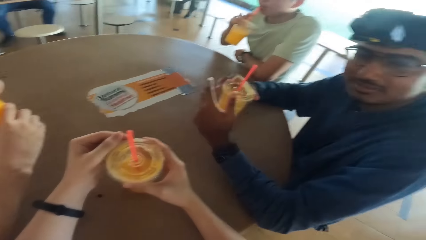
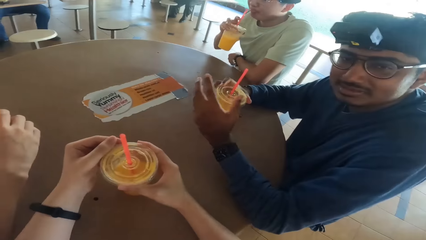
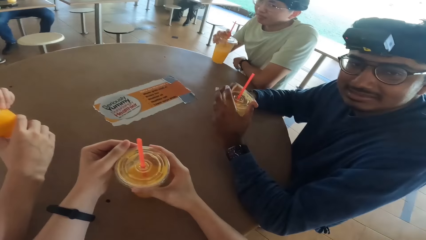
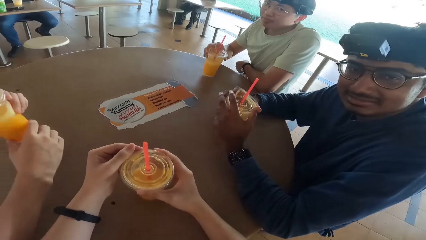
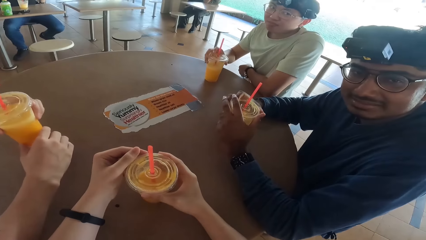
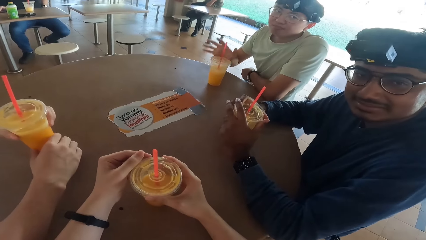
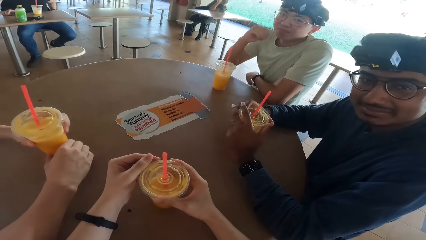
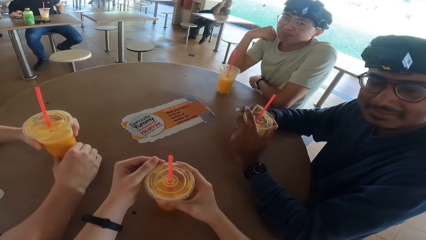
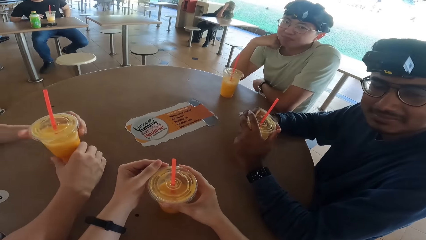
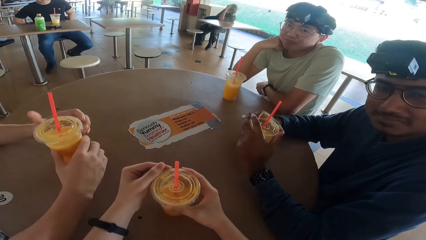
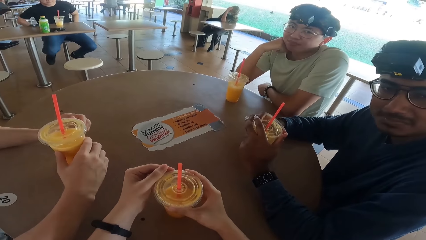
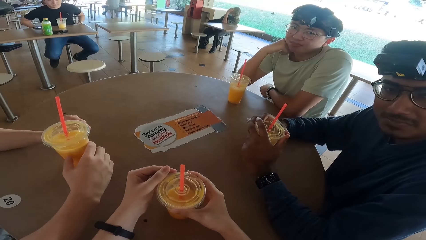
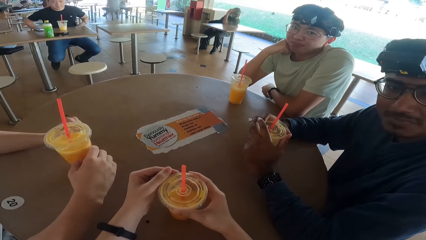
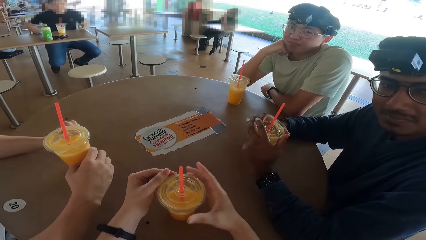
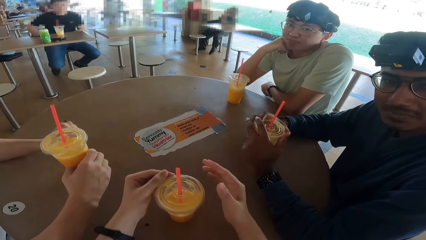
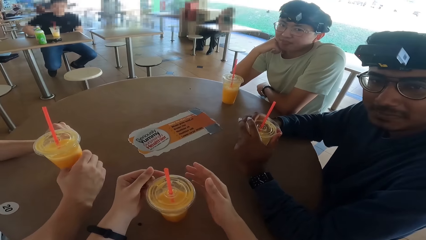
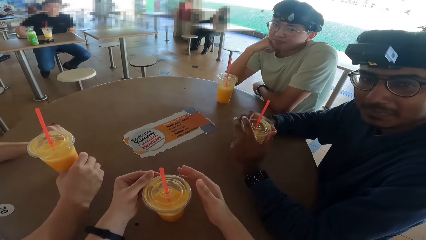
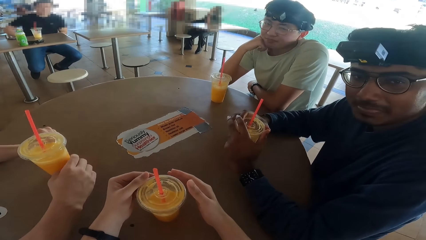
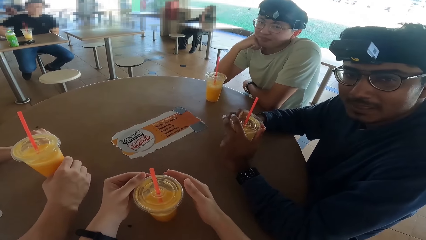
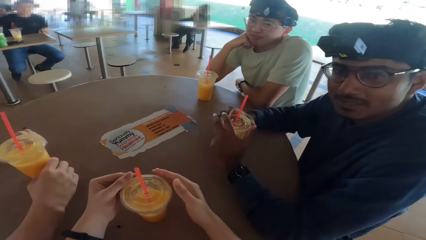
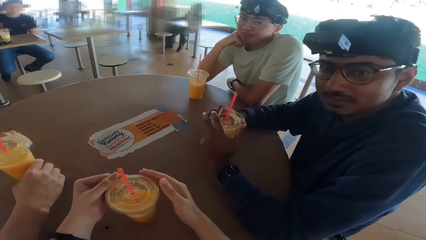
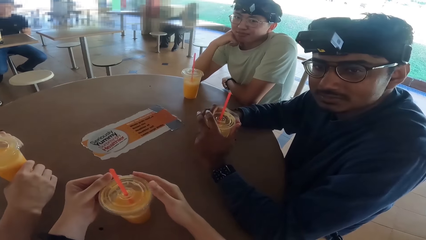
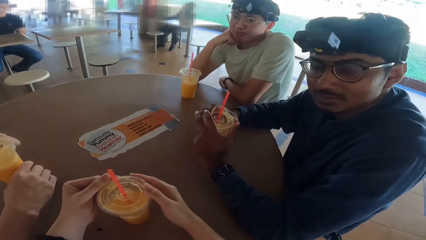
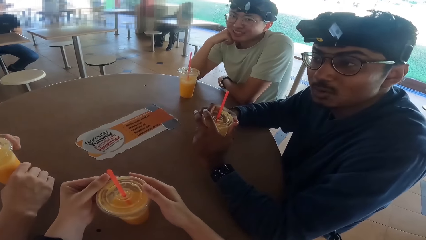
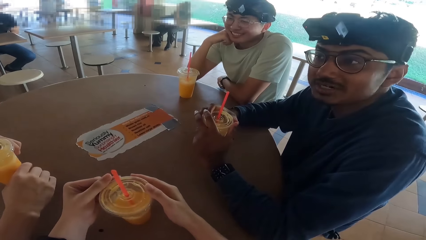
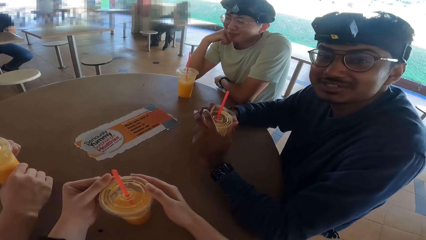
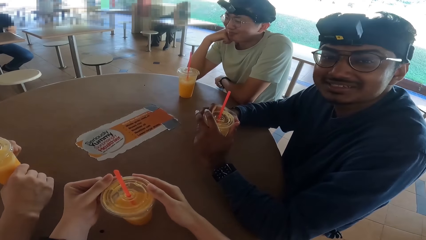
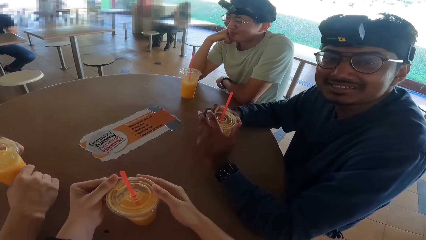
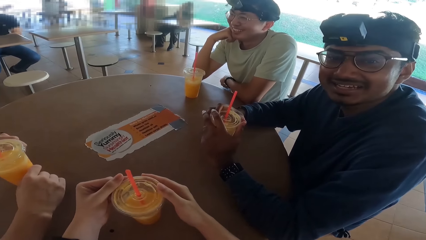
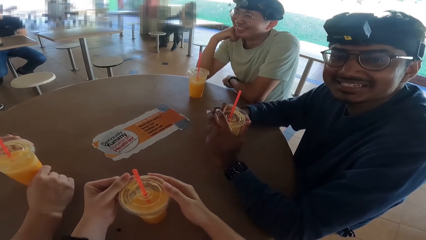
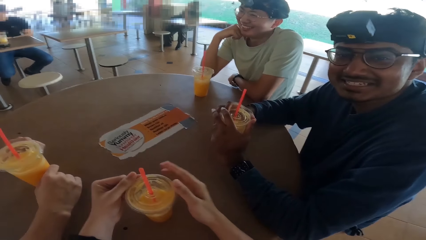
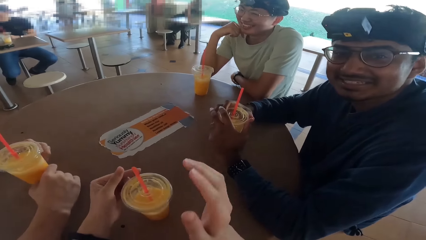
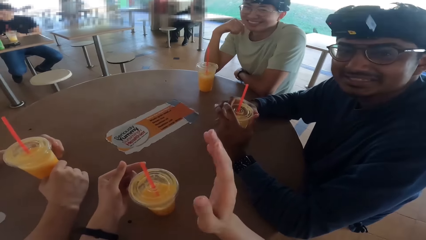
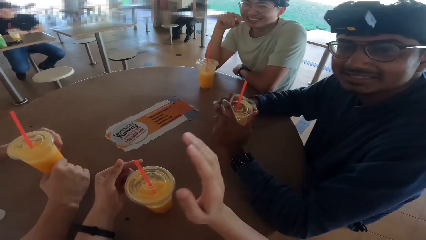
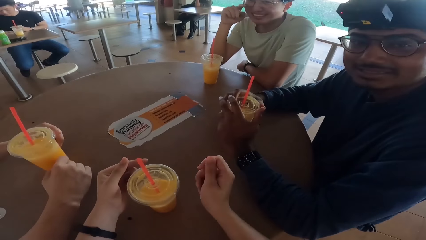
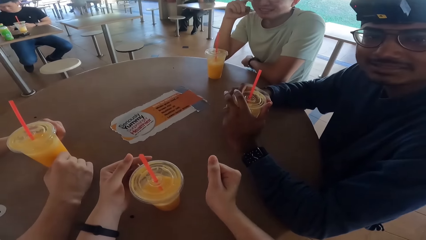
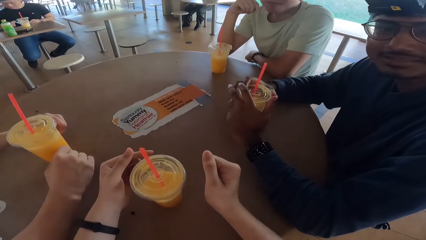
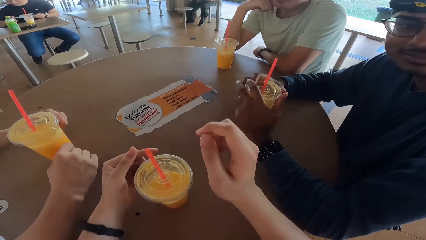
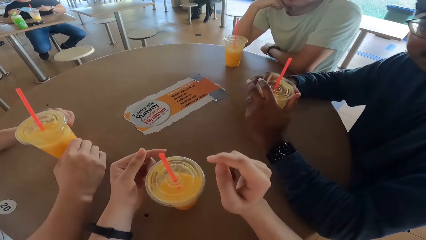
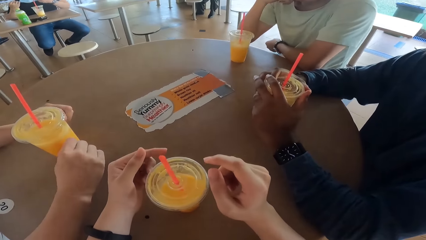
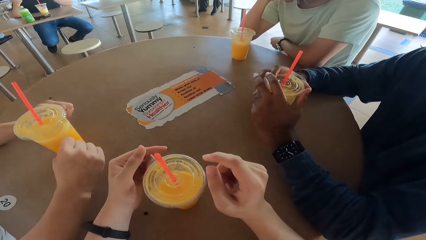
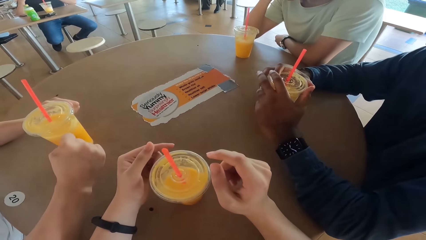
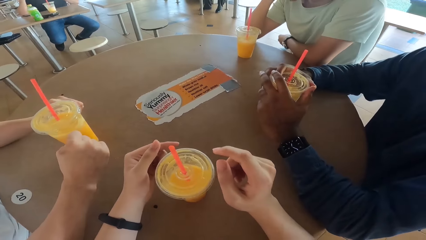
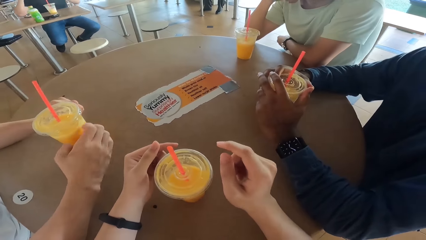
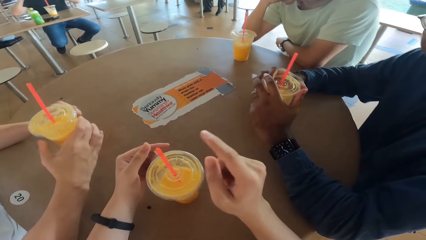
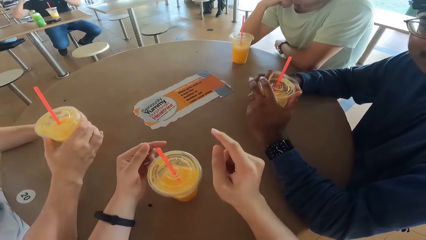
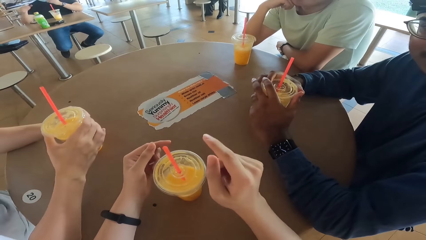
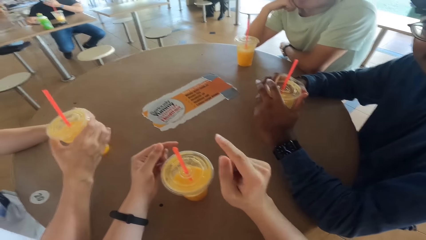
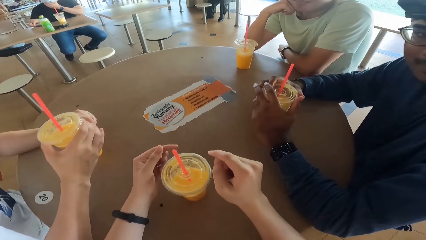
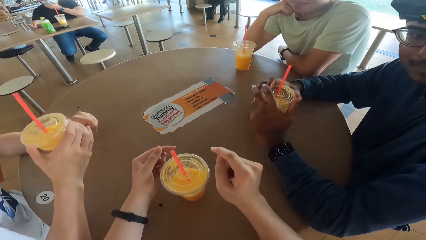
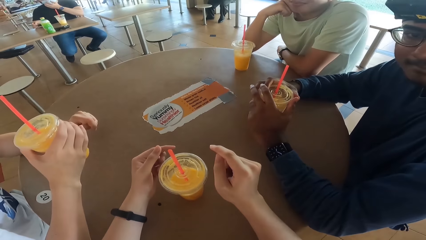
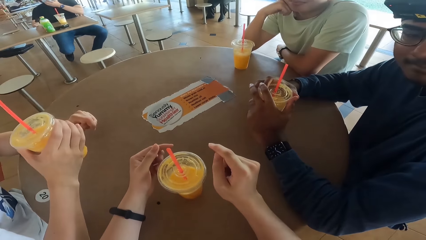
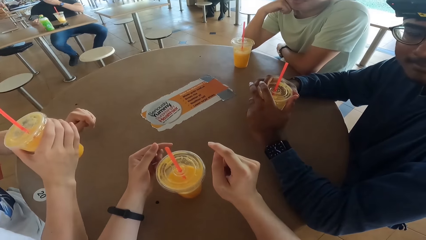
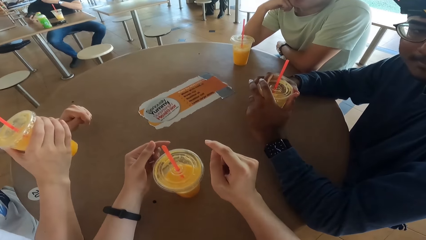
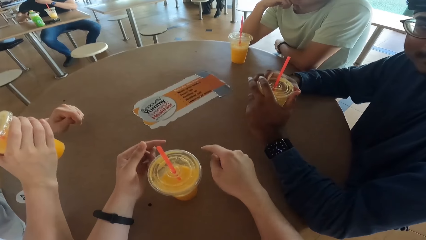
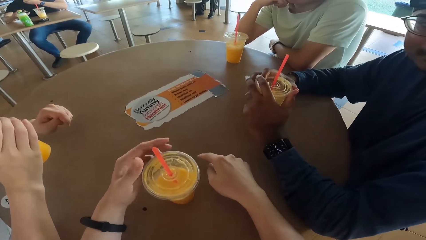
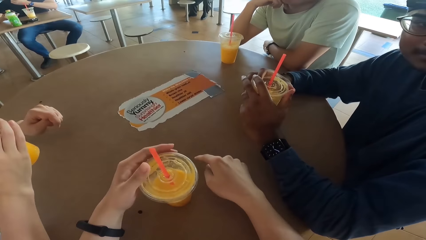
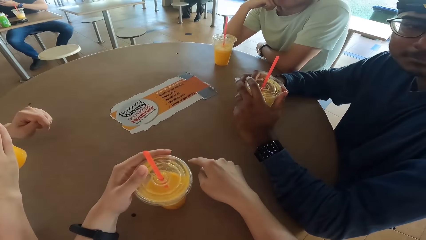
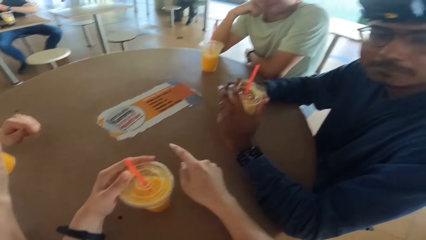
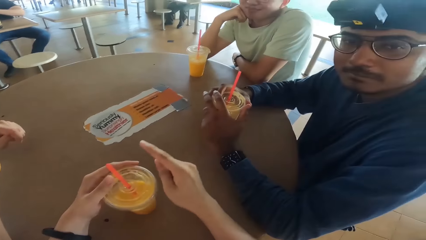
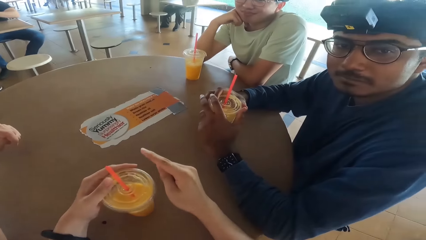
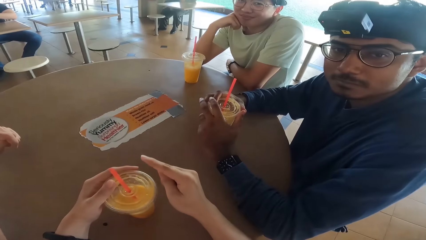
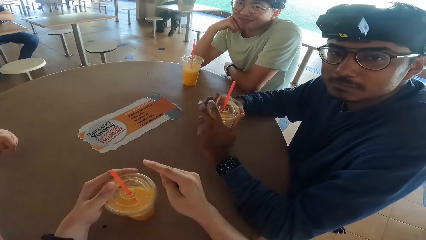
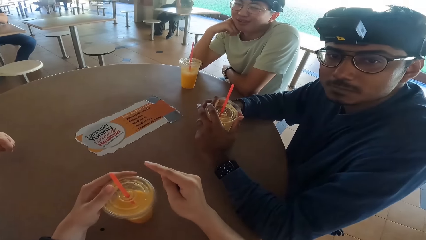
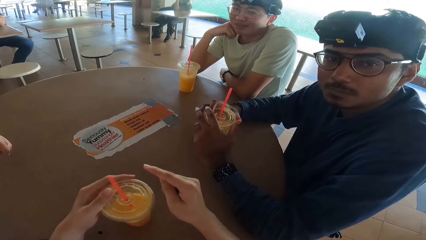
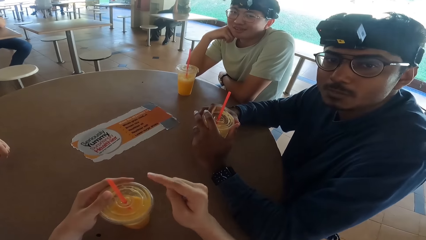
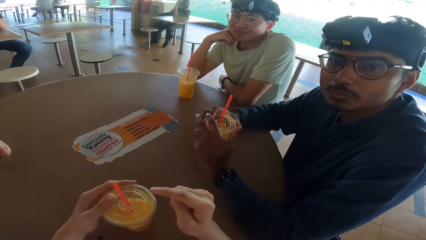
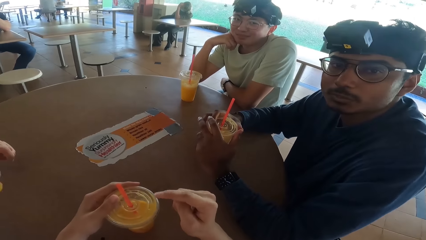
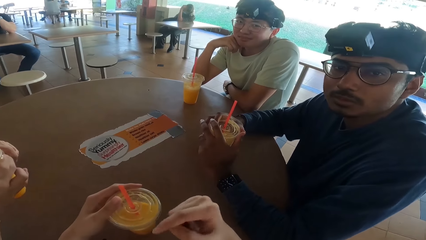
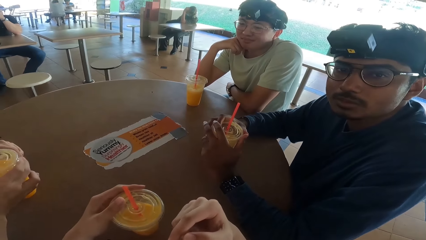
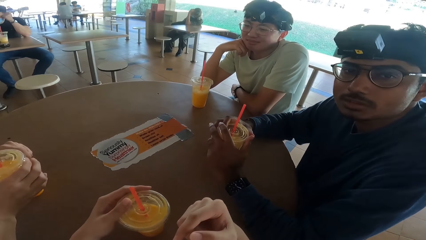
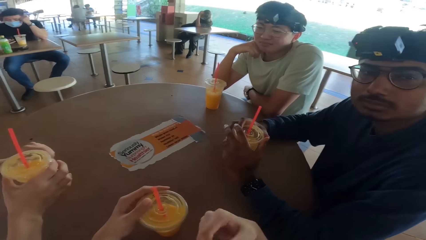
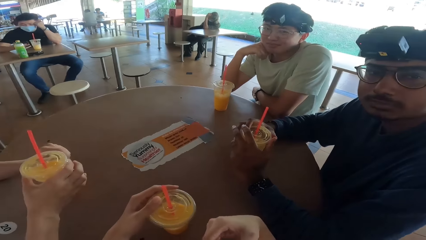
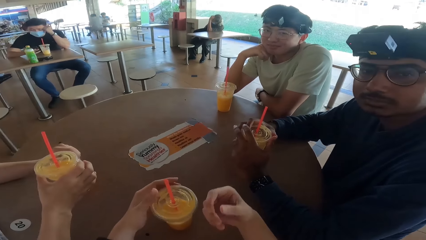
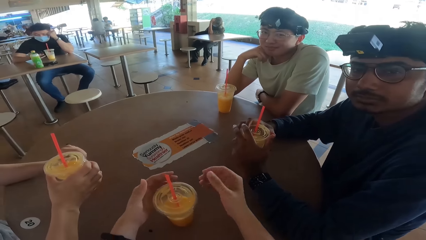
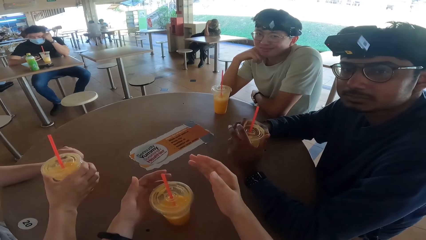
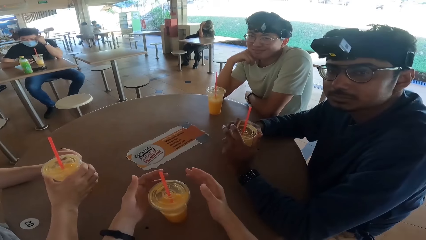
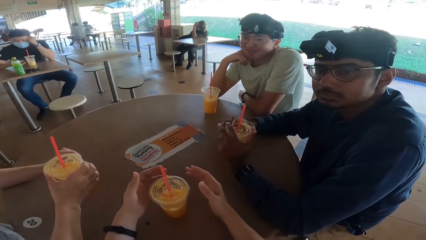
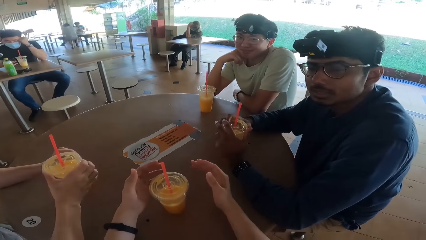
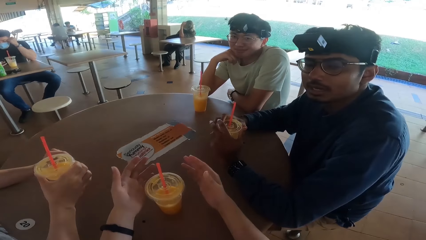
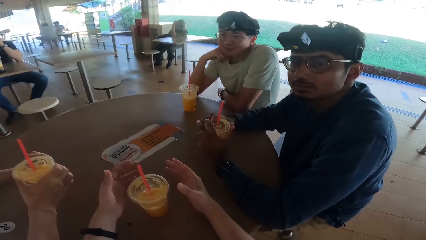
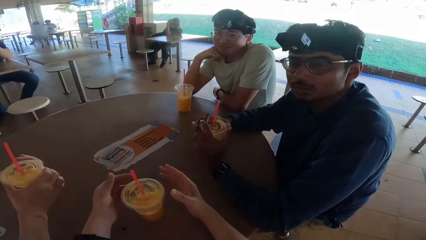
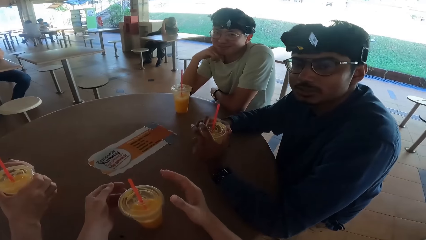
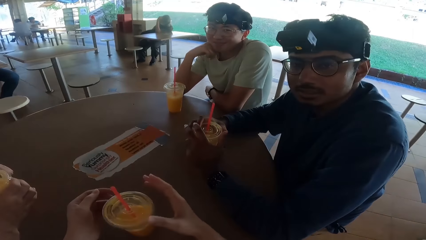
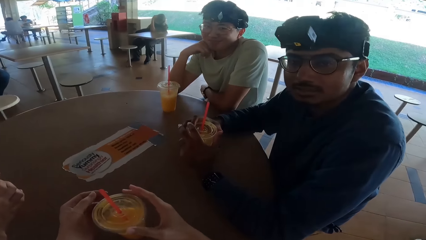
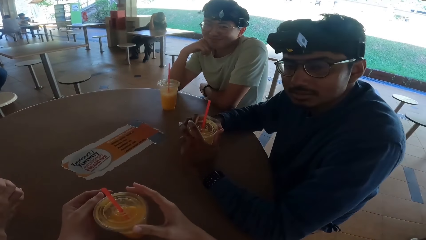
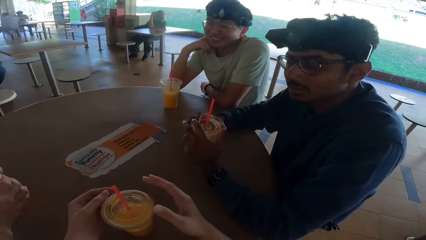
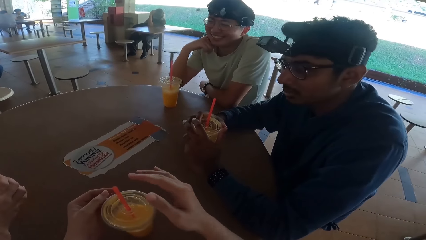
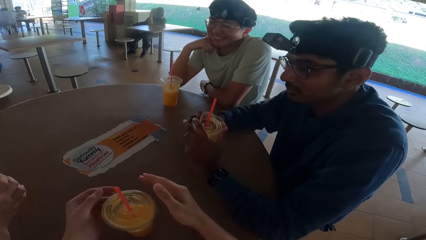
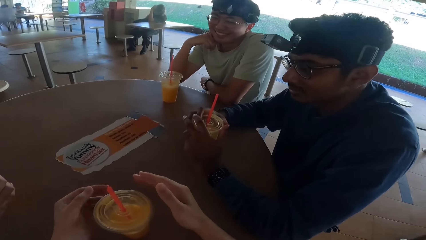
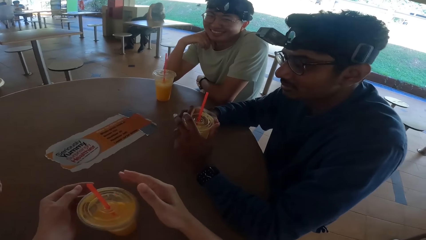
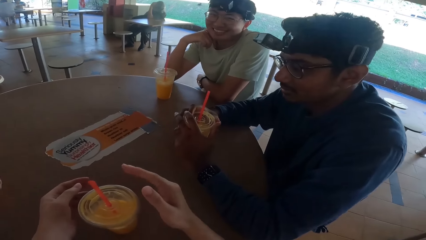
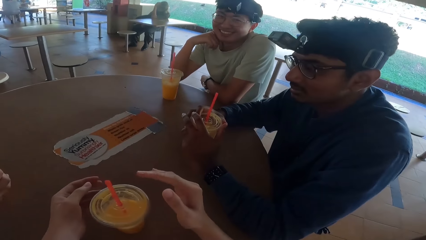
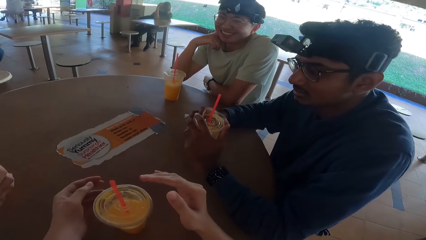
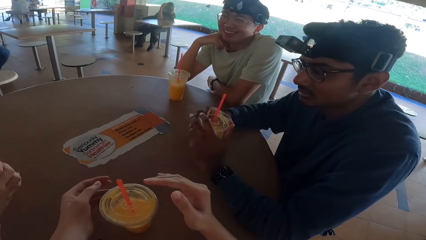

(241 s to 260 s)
The camera wearer speaks. A person talks. The camera wearer speaks. The person takes a drink.
